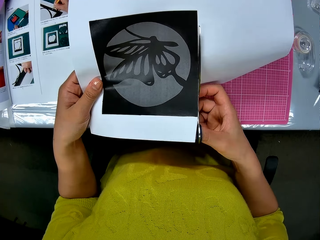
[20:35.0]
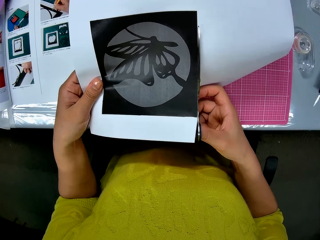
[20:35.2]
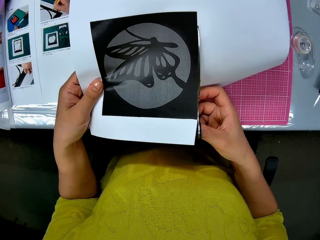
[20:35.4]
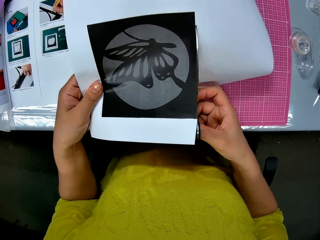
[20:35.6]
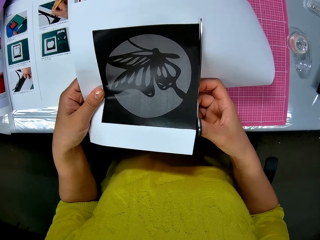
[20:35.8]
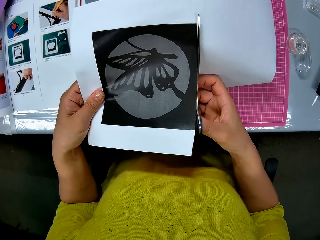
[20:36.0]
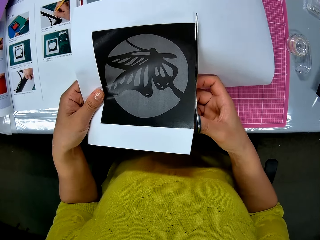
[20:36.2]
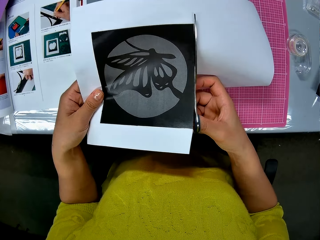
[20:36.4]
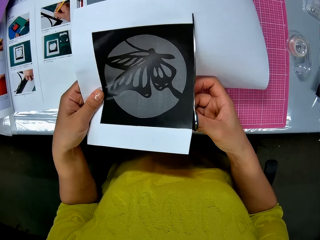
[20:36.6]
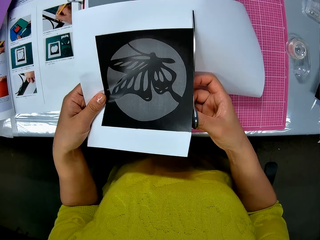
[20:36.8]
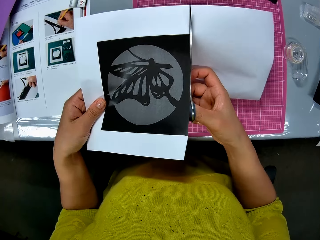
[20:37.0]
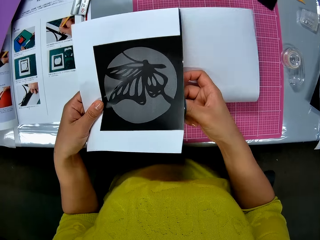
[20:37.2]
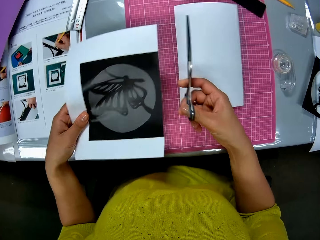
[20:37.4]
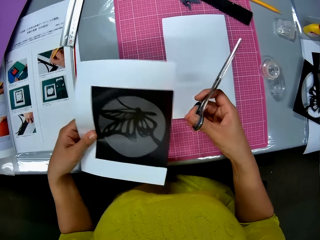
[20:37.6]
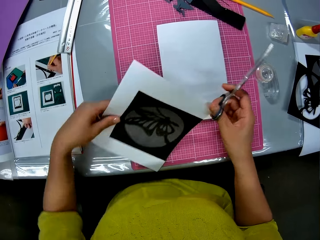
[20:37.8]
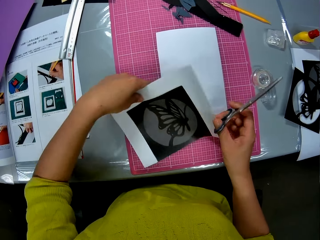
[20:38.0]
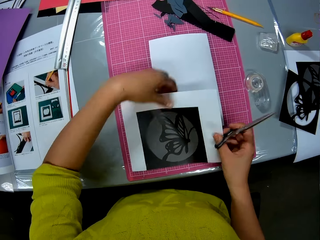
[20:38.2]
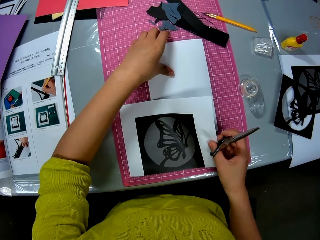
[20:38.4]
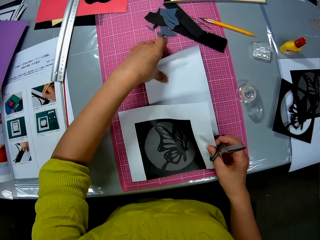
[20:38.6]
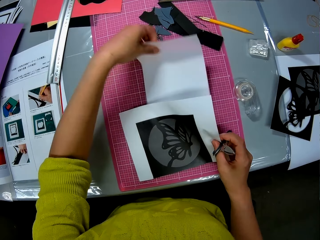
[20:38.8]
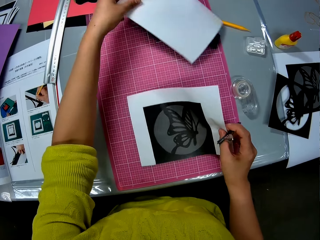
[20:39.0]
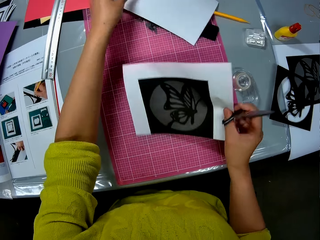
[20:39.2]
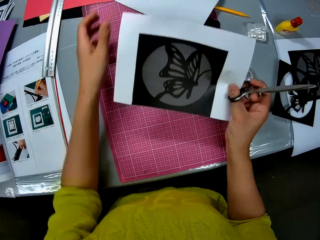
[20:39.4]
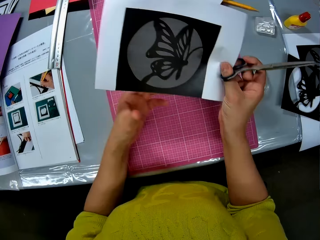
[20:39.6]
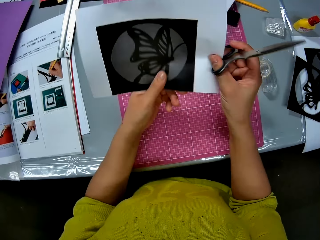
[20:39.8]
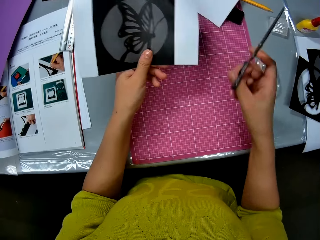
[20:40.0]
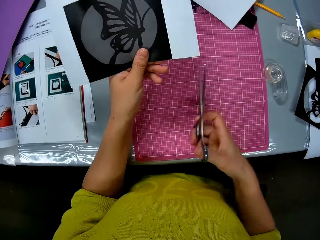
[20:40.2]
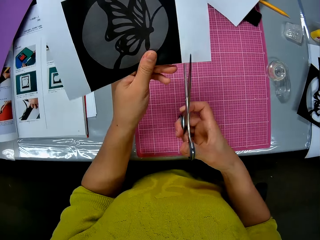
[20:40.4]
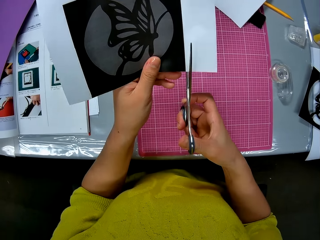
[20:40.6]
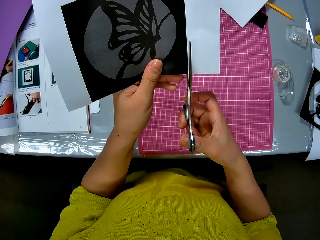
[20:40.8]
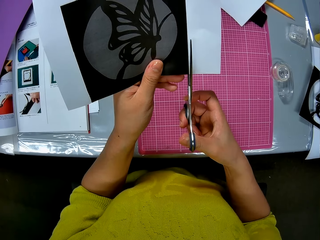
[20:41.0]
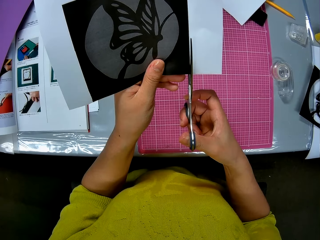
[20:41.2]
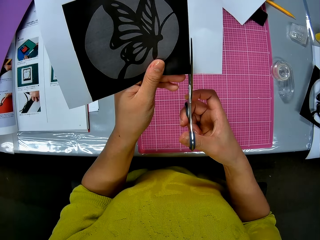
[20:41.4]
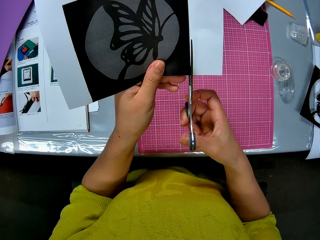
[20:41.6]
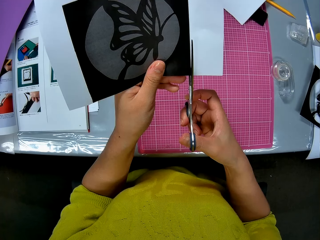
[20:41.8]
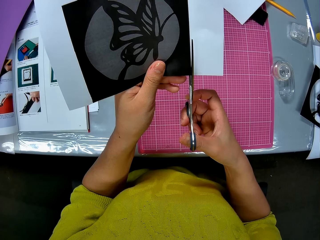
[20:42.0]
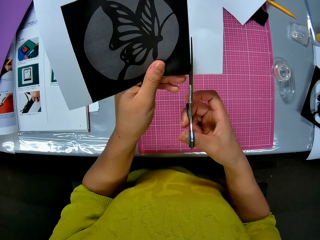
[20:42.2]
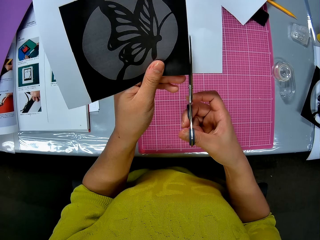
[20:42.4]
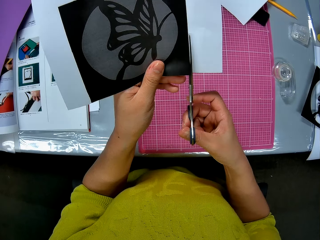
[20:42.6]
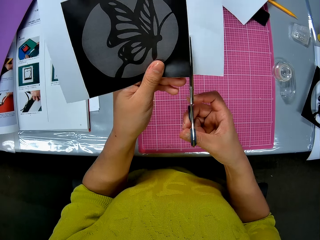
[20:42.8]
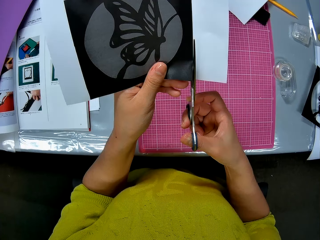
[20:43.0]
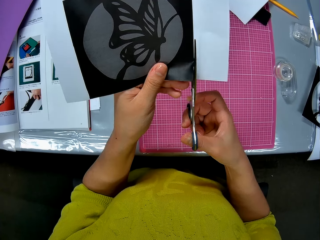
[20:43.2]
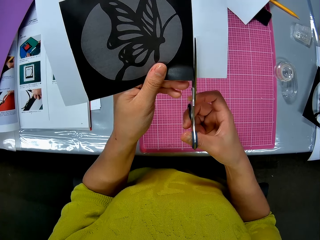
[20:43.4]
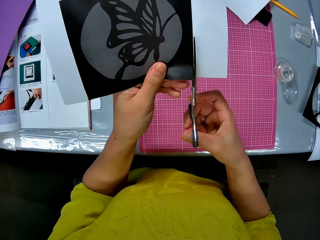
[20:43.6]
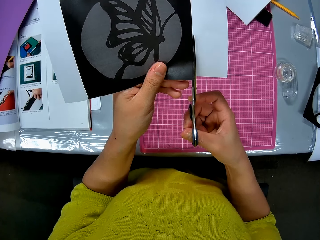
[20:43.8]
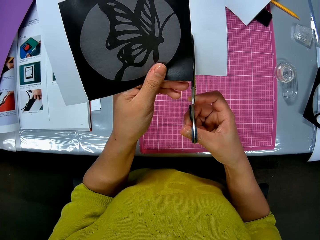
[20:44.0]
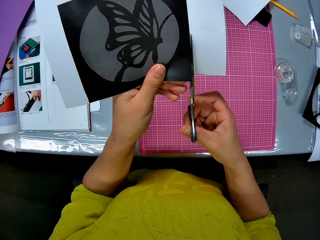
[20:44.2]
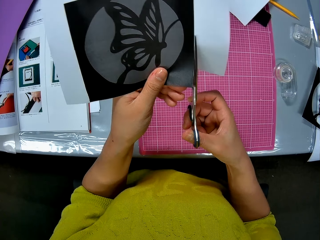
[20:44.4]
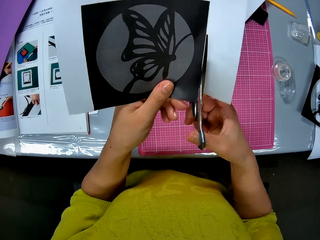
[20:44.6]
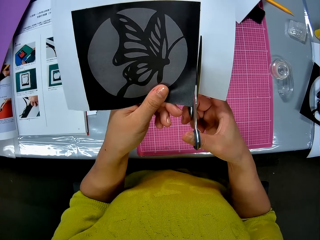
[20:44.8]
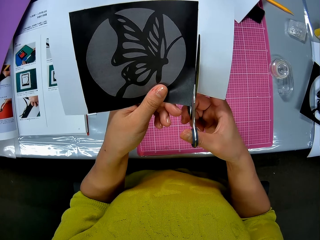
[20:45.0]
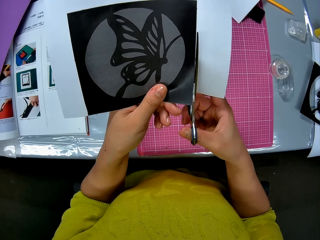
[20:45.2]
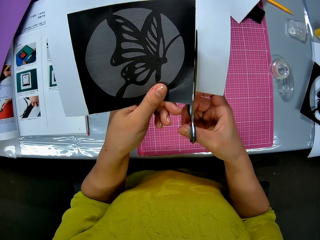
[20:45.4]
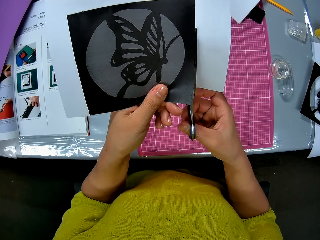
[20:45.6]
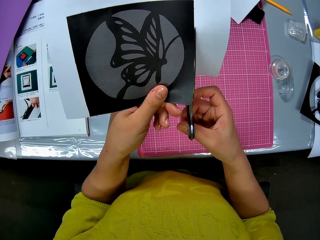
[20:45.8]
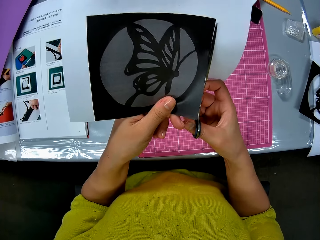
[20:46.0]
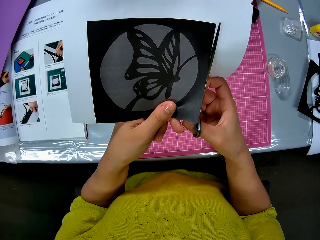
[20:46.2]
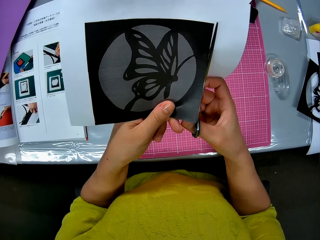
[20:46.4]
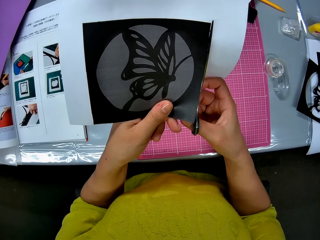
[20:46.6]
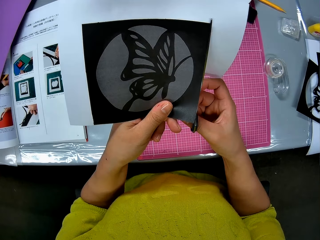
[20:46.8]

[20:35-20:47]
The camera wearer turns the paper. They place a part of the manila paper or white paper on the cutting mat. They pass the white paper to his right hand. They move her hand forwards. They pick up a piece of white paper with his left hand. They pull on the manila paper with her hand. They drop the piece of white paper on the table with his left hand. They place the manila paper on the cutting mat and lift up the paper. They pass the white paper to his left hand. They cut the manila paper with a pair of scissors.

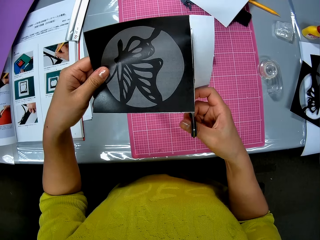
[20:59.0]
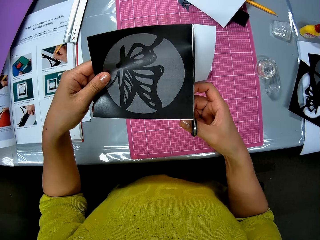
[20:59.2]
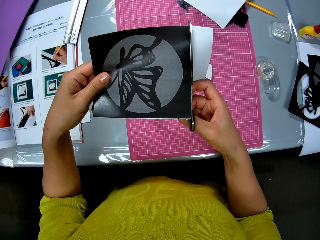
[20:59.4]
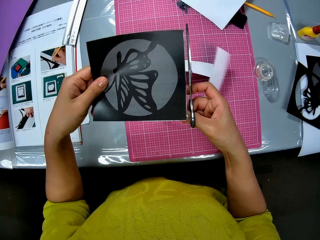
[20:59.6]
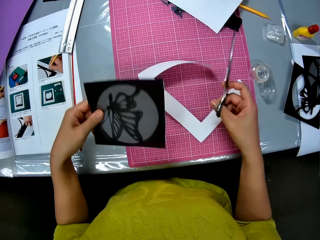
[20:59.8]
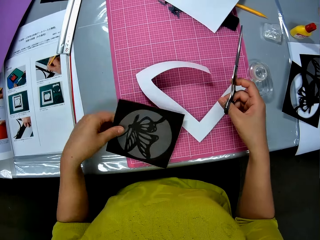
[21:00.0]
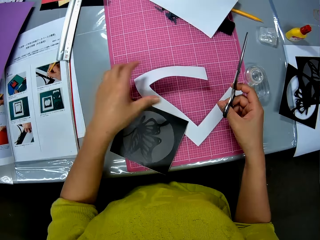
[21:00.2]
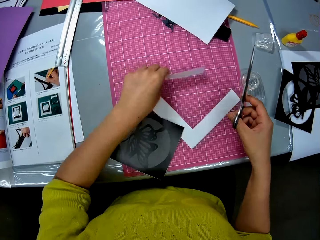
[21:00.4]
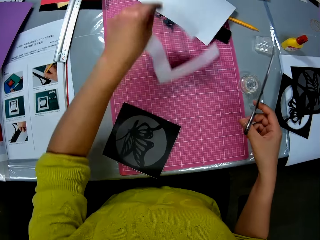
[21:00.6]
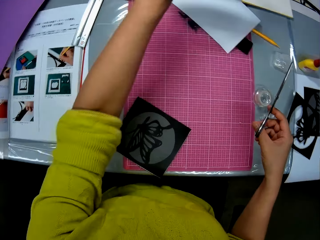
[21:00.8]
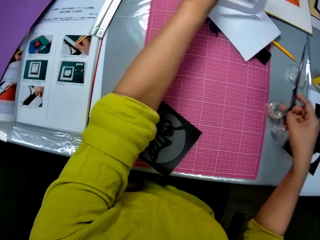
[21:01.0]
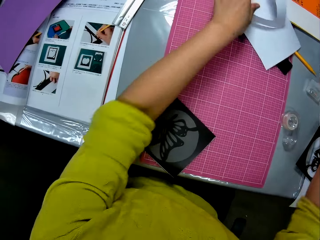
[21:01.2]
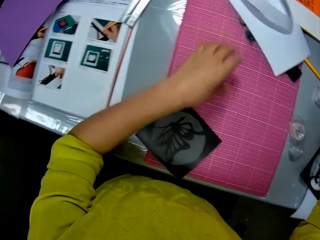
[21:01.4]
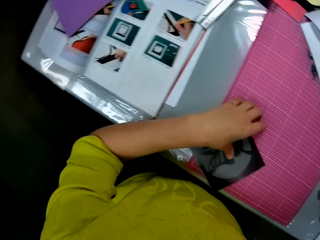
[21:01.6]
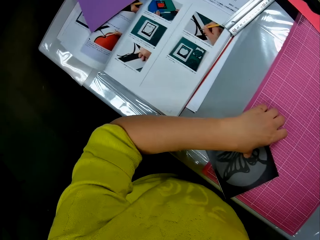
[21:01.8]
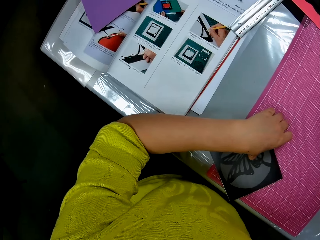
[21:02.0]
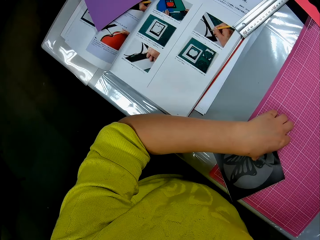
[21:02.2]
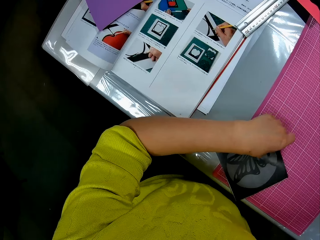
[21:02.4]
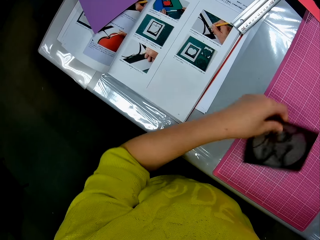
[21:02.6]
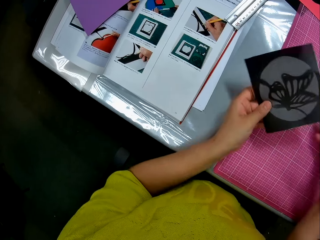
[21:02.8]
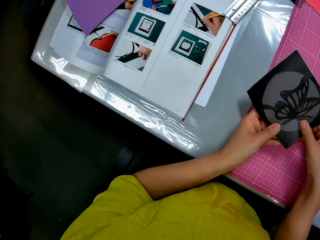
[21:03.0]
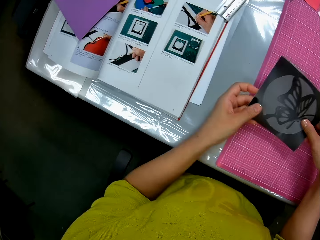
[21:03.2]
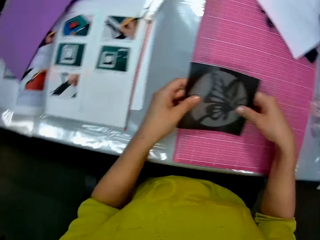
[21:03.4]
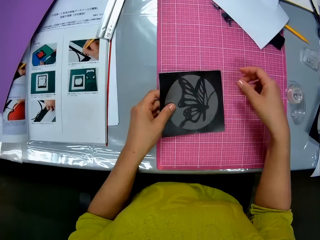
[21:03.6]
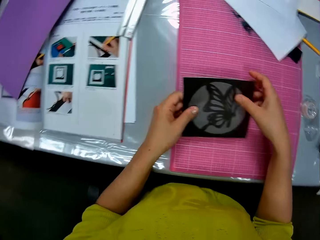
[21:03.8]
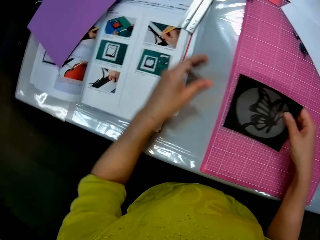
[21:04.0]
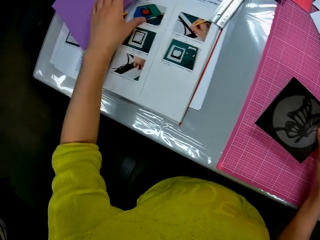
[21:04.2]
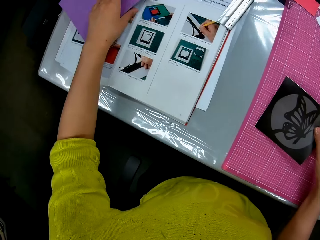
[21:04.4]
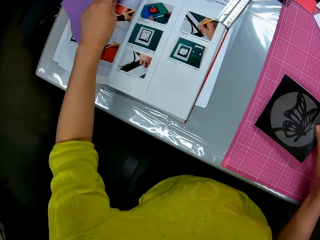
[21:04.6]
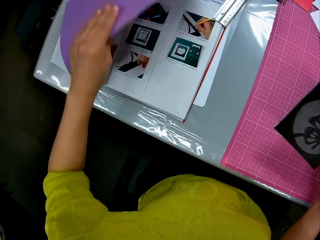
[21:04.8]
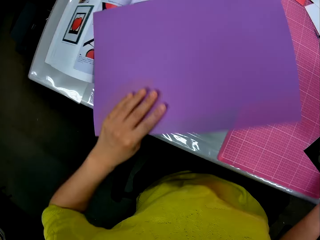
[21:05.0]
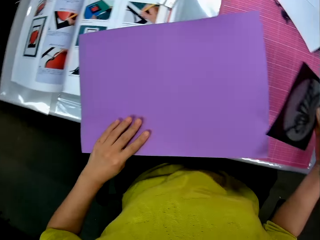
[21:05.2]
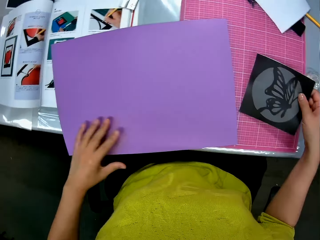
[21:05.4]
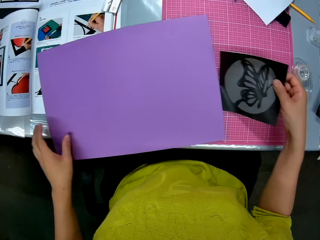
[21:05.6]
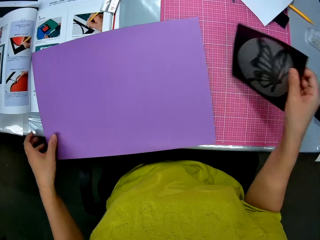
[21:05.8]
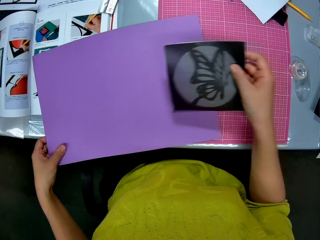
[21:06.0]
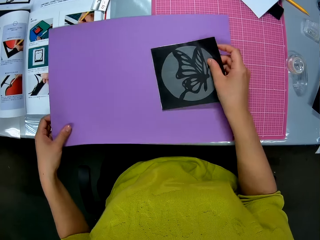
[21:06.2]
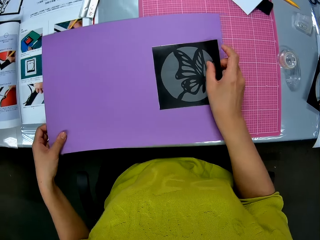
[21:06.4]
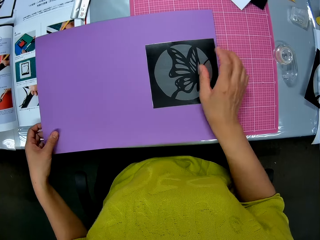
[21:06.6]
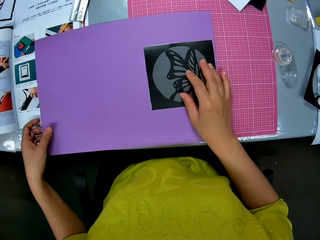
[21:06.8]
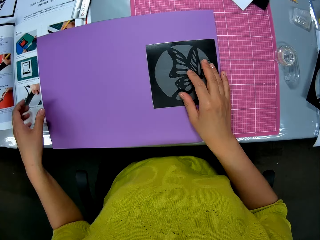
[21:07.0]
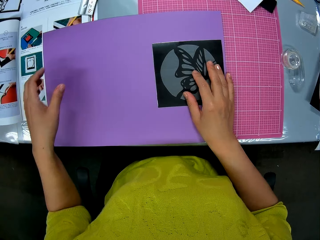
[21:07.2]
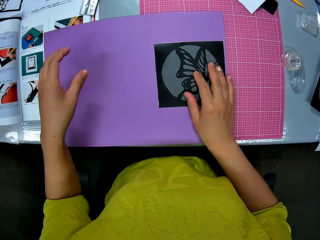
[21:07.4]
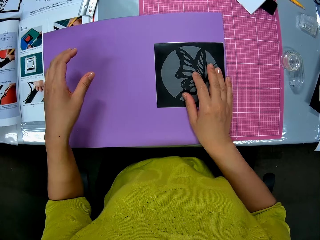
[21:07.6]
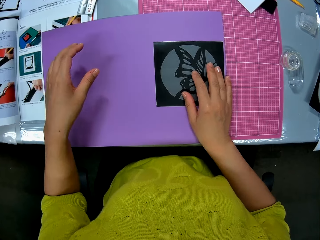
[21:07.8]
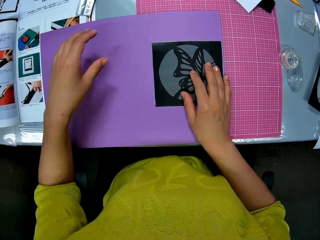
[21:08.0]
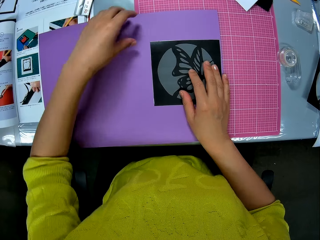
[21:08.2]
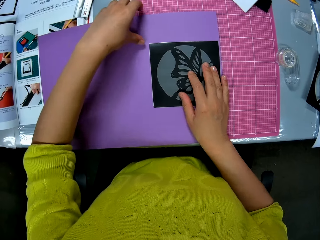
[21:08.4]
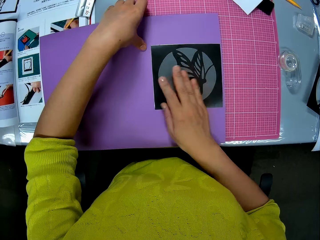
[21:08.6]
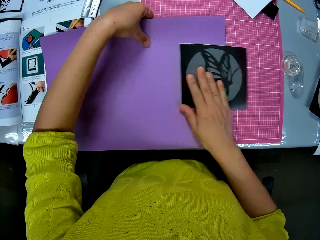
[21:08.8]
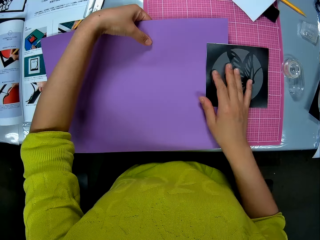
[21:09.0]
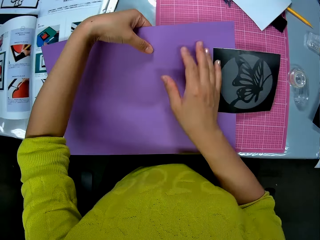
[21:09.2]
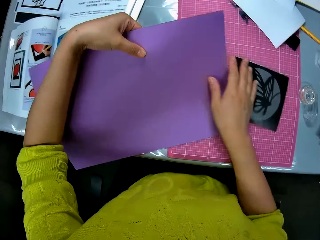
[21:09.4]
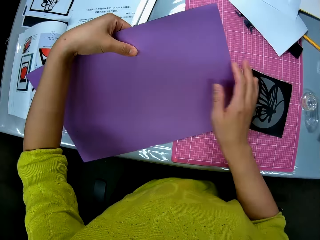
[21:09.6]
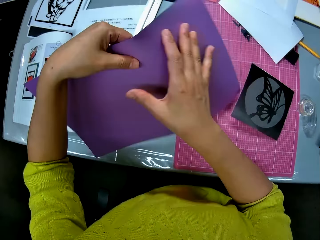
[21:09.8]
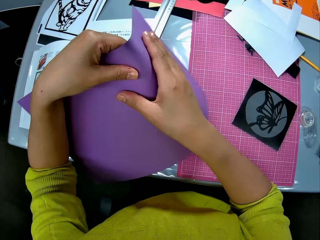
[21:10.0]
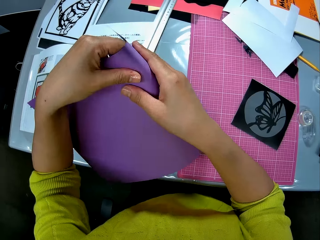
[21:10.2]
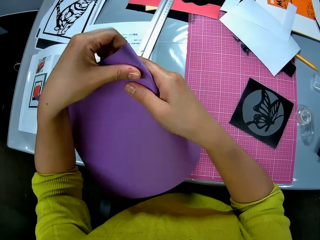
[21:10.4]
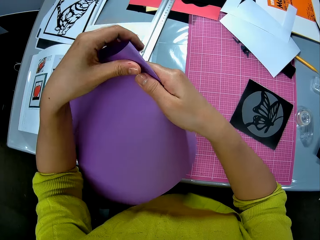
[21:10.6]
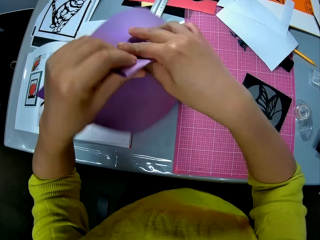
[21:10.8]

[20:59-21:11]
The camera wearer drops the picture or cut out on the table with his left hand. They move her hand forwards. They pick up a piece of white paper or manila paper with his left hand. They drop the piece of white paper on the table with his left hand. They move her hand towards her. They pick up the picture on the table with his left hand. They turn the cut out, hold the cut out with both her hands, move her hand towards the luminous paper or purple paper, and hold the luminous paper with her hand. They drop the purple paper on the table with his left hand. They move the luminous paper towards her and place the luminous paper on the cutting mat. They put the picture on the purple paper with his right hand. They move her hand forwards, lift up a part of the luminous paper, and push the cut out backward. They fold the purple paper with his hands.
